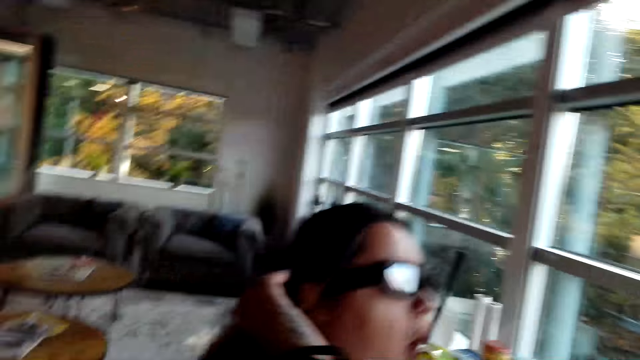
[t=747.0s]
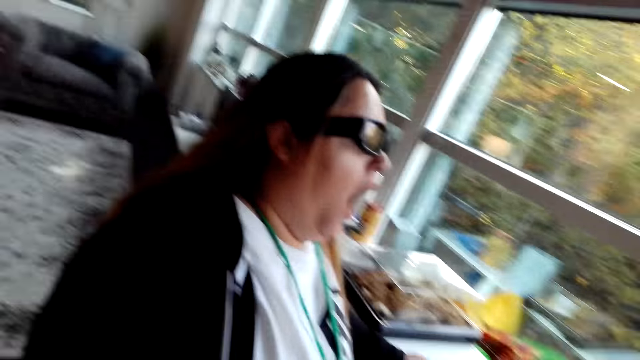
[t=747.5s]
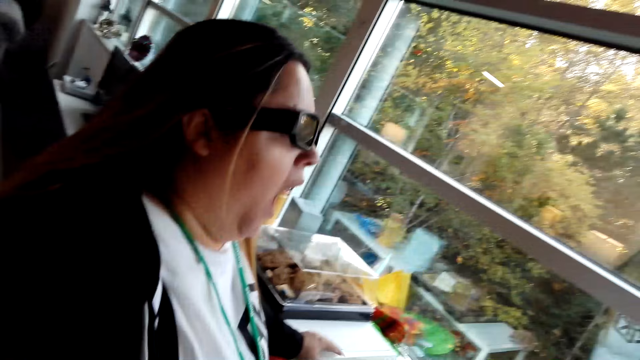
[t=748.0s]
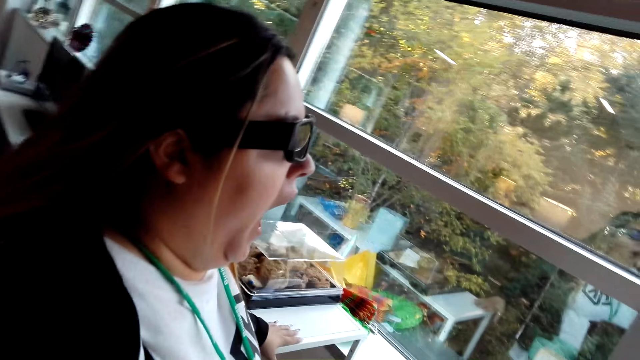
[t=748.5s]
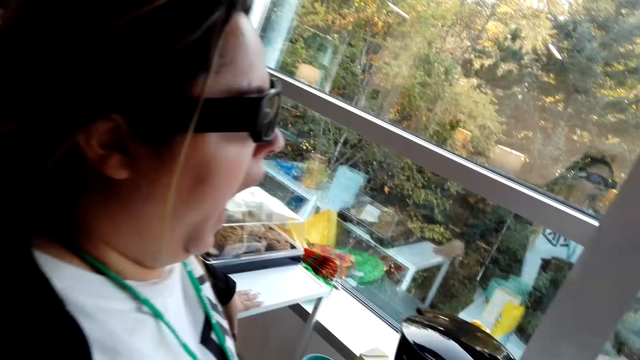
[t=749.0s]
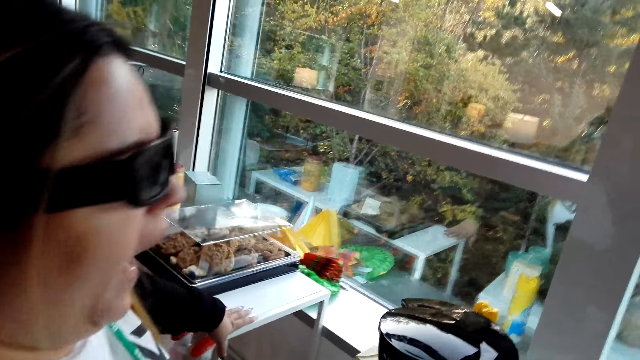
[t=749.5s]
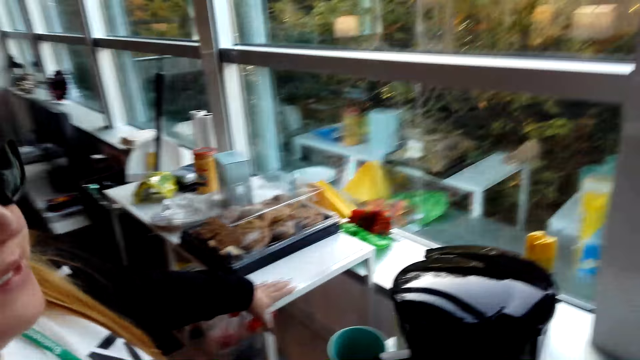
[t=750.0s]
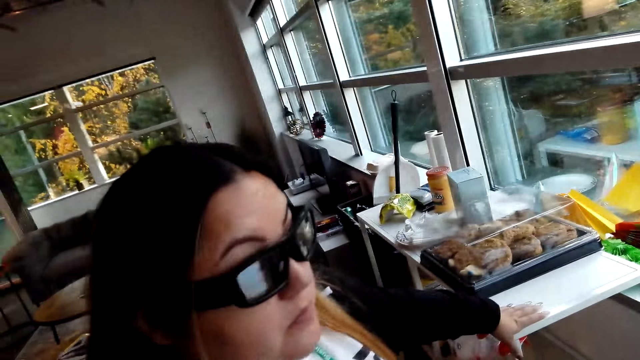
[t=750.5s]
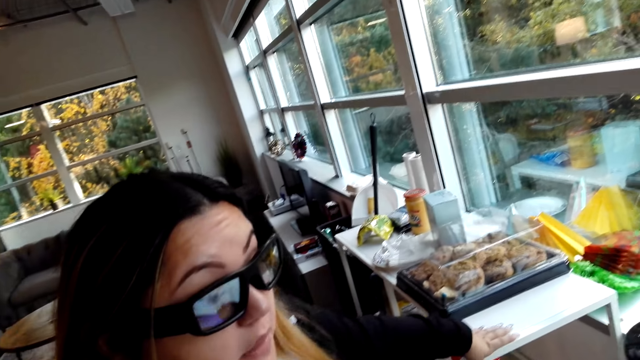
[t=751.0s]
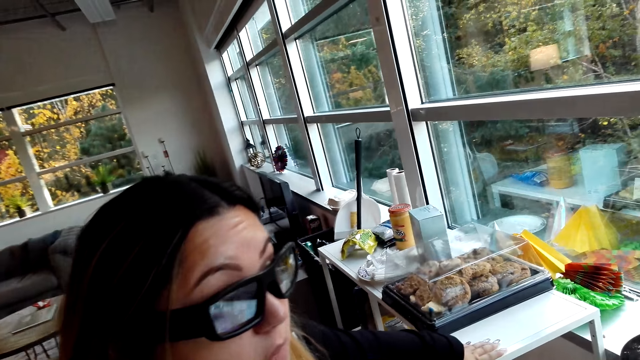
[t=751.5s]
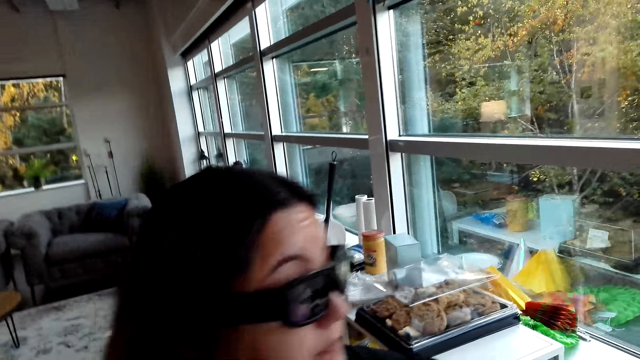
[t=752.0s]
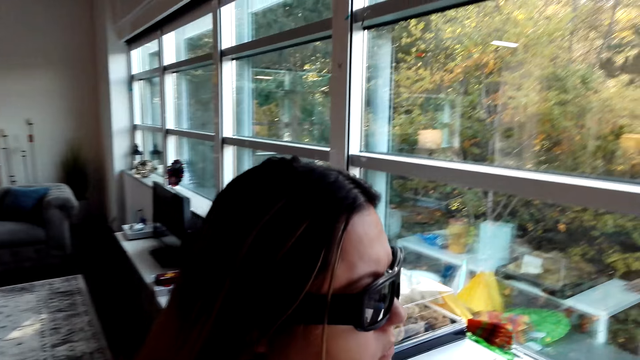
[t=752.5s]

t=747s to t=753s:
A woman yawns. The camera wearer talks with the woman.

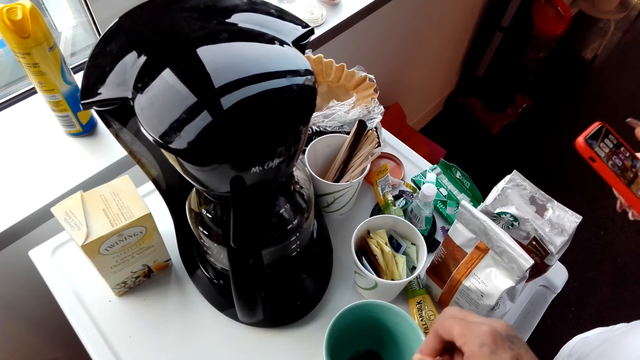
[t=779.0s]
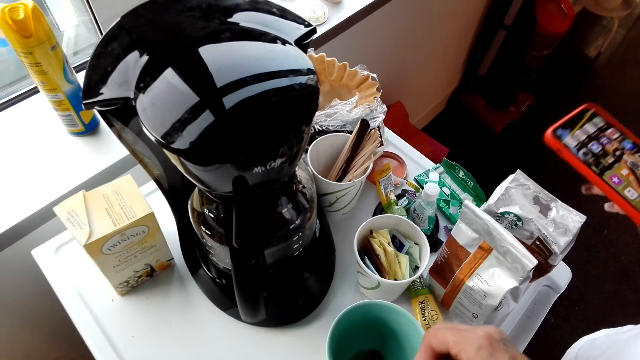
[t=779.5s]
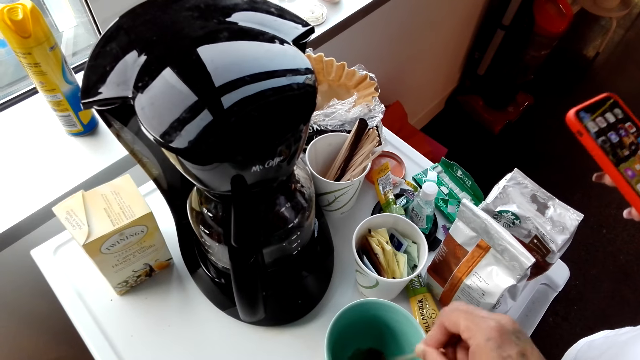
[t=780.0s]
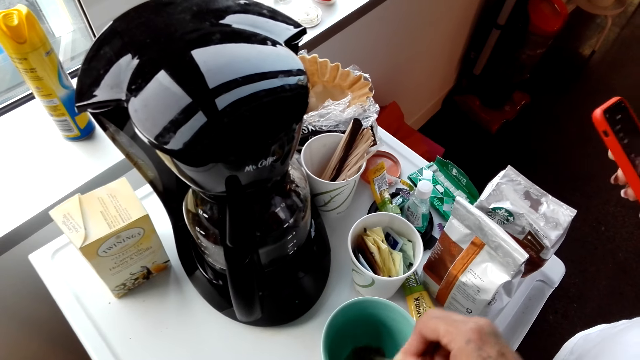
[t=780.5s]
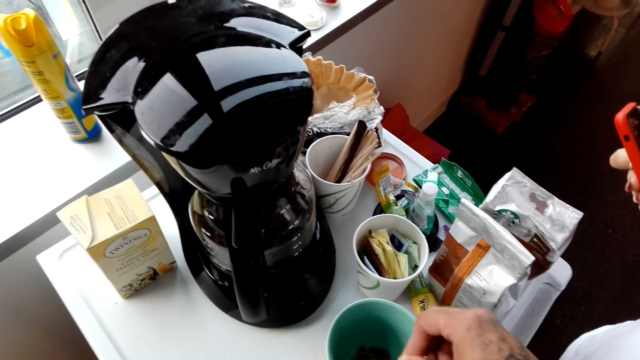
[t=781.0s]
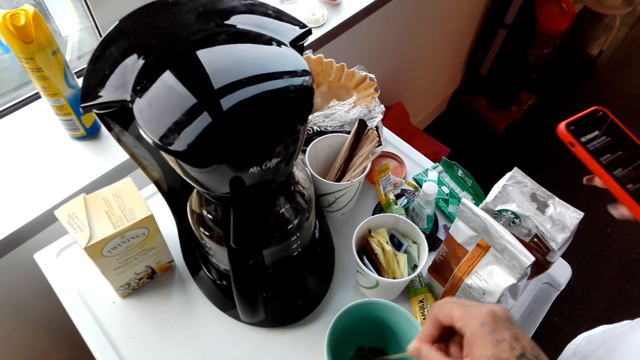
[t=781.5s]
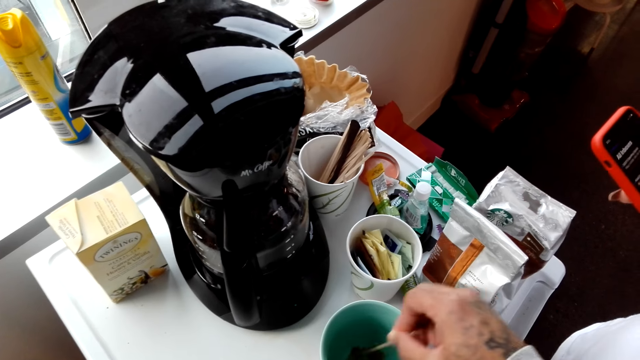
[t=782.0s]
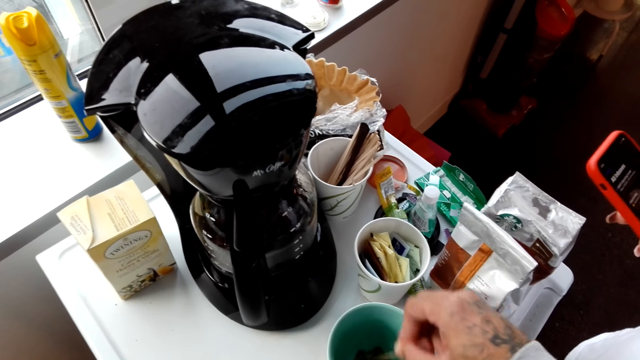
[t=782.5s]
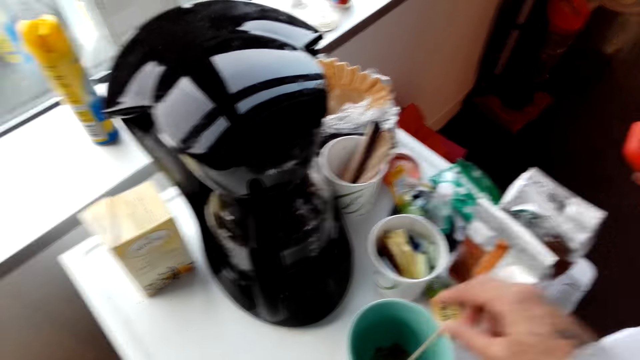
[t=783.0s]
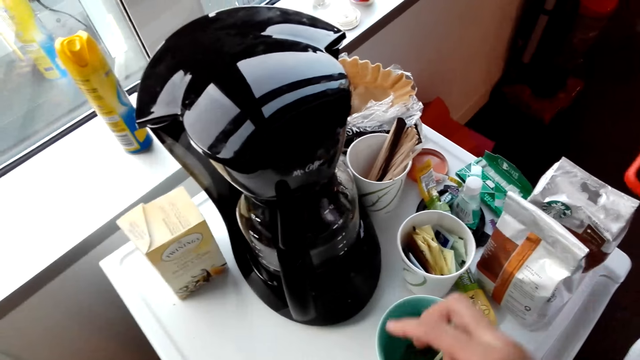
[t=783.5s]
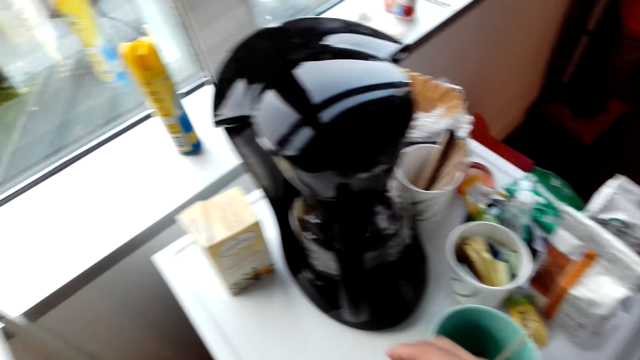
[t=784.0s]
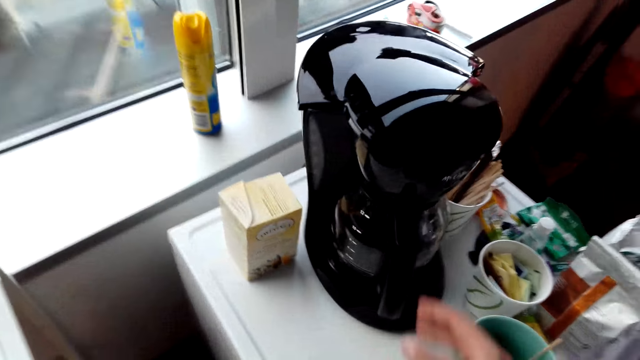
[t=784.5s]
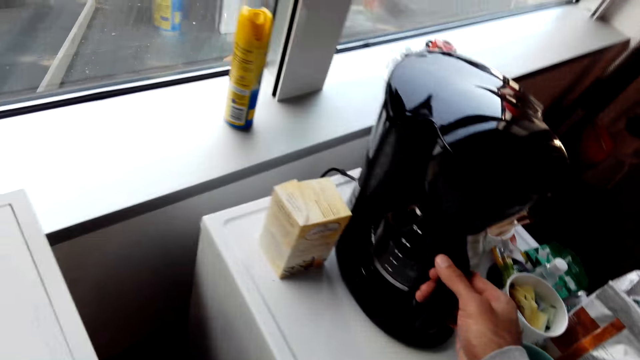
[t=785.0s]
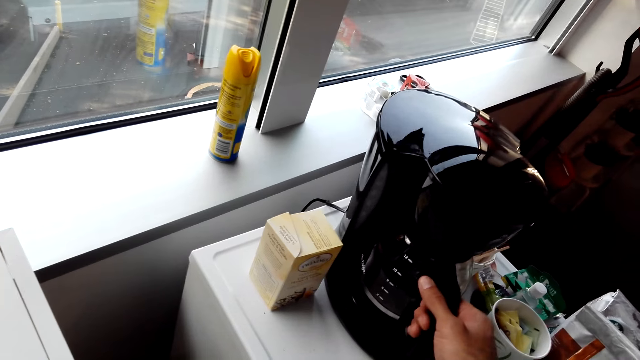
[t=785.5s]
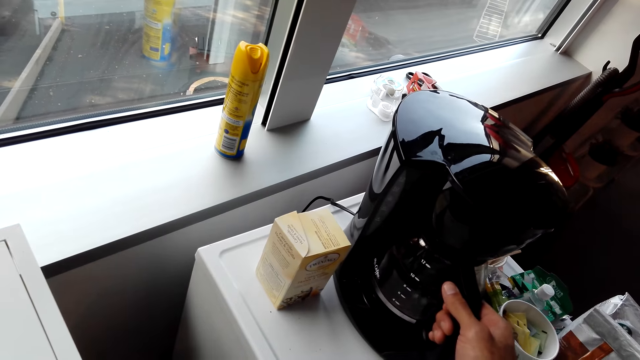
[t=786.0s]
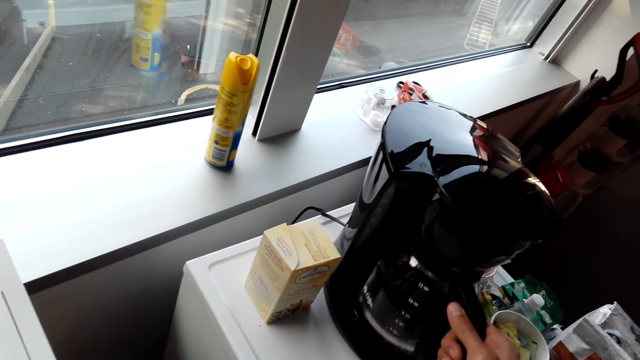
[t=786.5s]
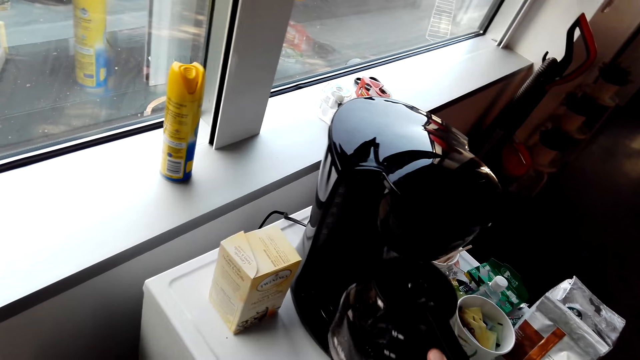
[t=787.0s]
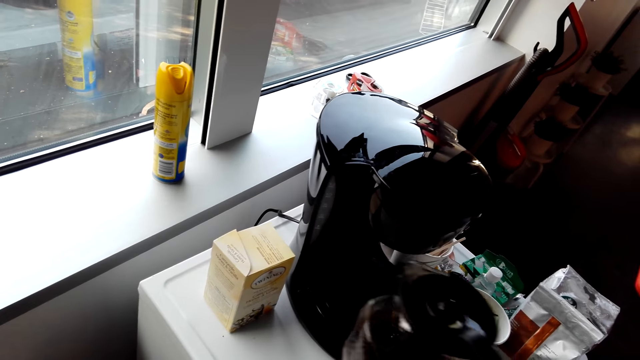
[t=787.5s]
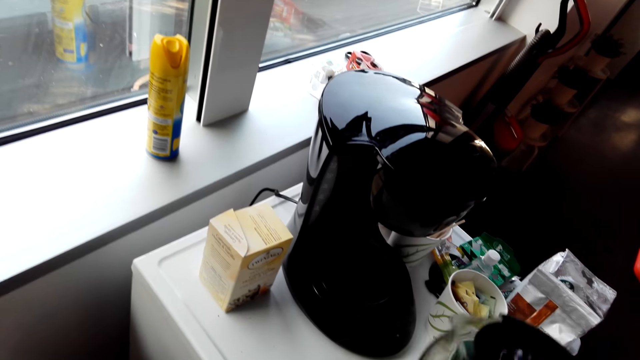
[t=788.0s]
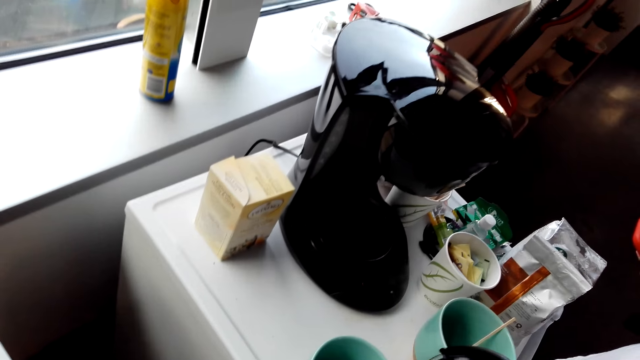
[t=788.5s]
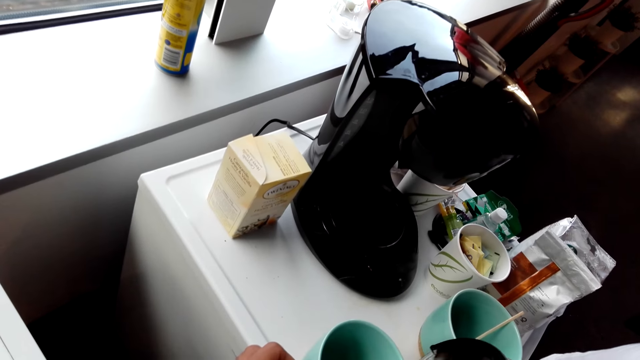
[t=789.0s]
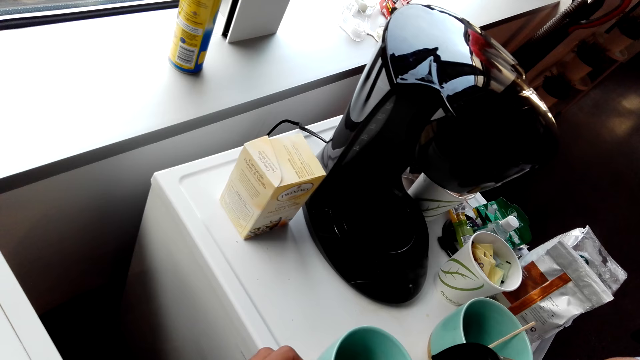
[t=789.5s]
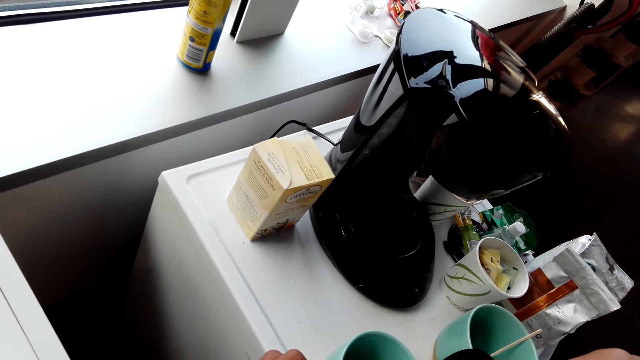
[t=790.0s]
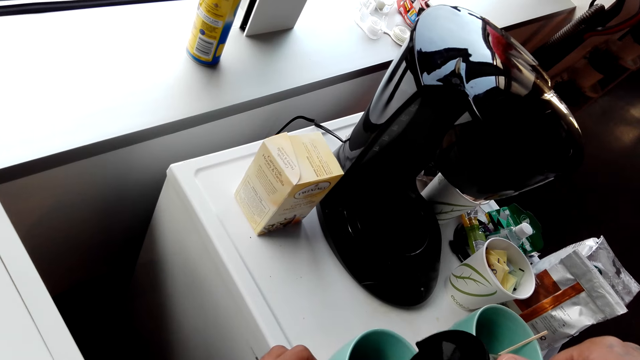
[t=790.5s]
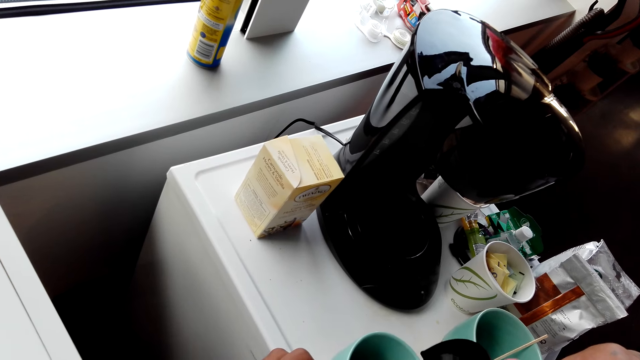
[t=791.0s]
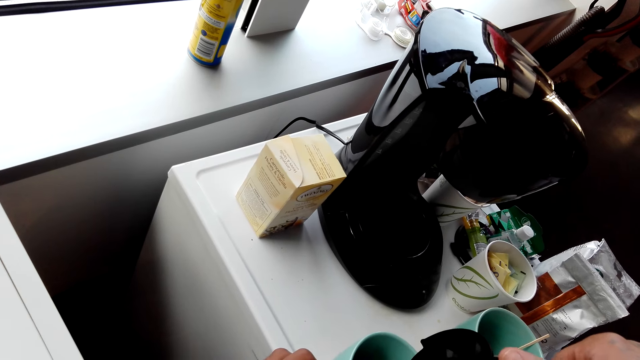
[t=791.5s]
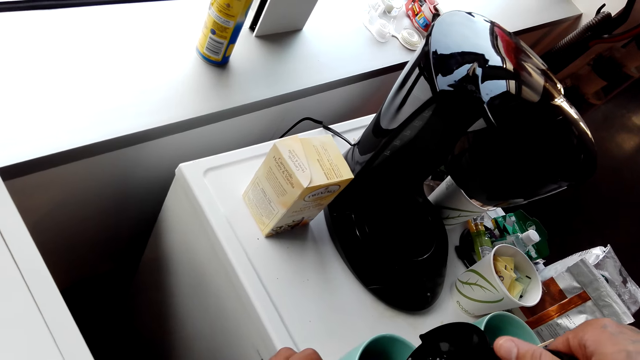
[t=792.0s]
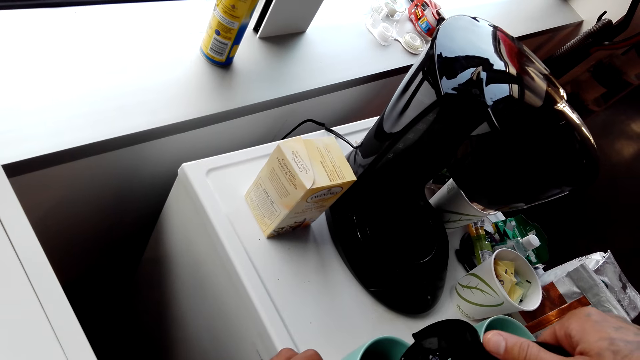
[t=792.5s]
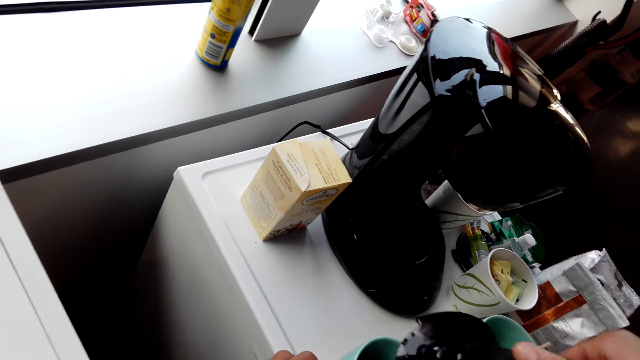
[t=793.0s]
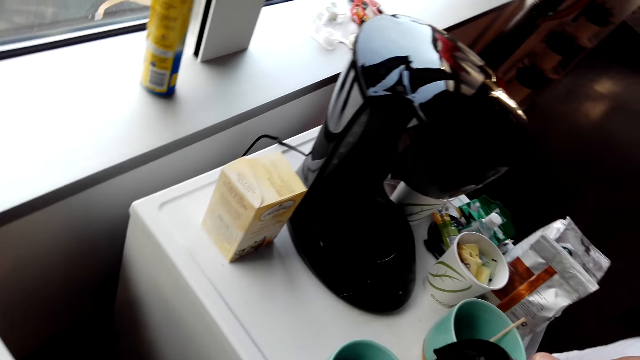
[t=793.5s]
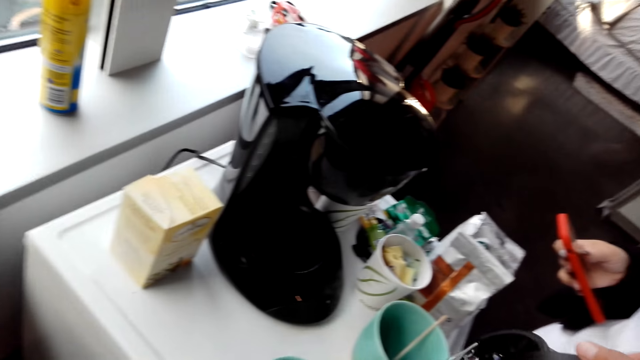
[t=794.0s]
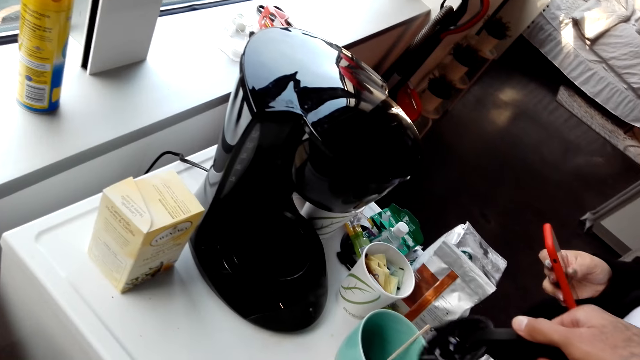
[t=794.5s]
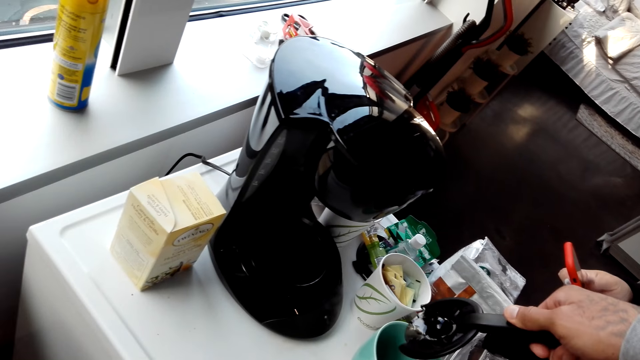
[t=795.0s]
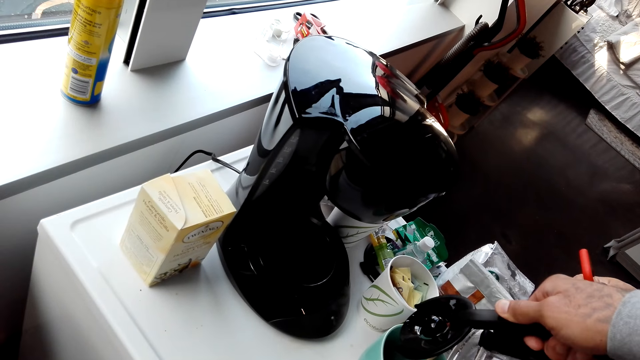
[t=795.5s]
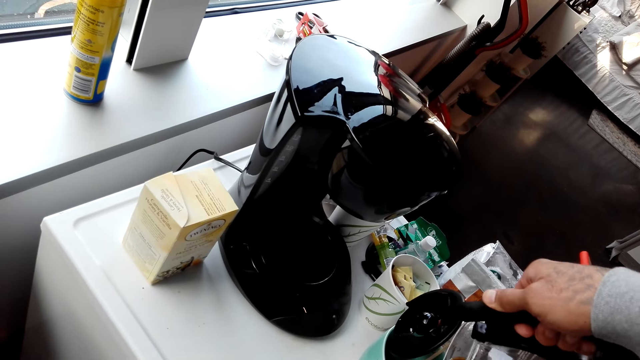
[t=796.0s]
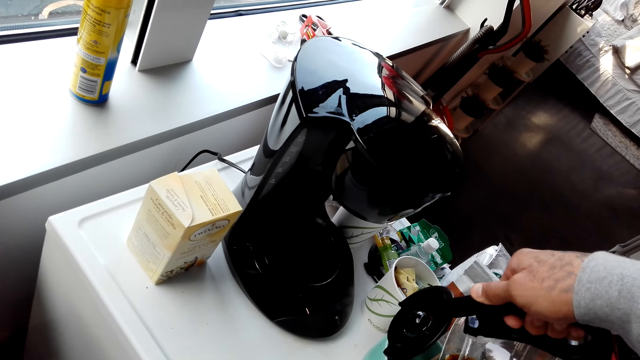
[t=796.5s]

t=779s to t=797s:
A woman operates the phone. The camera wearer stirs the coffee or sugar in the cup. He holds the coffee maker with his right hand. He removes the coffee jug from the coffee maker. He pours the coffee into a cup. He serves coffee from the coffee jug.
